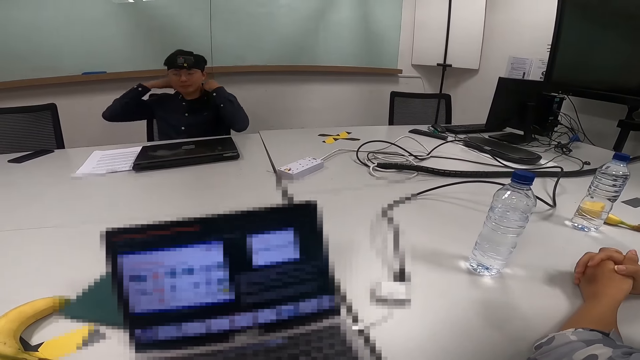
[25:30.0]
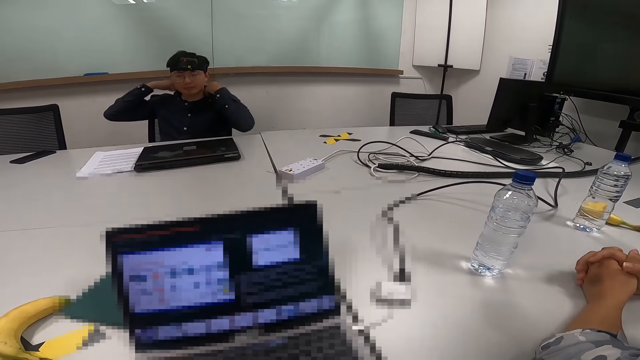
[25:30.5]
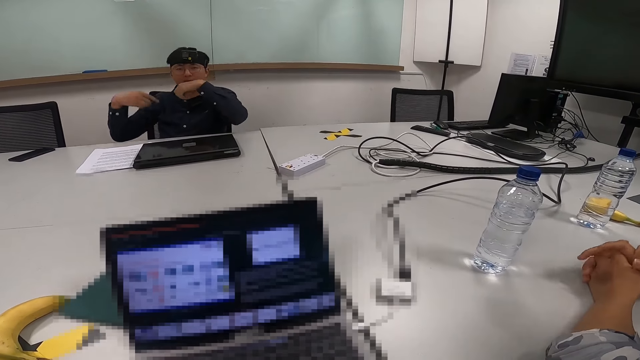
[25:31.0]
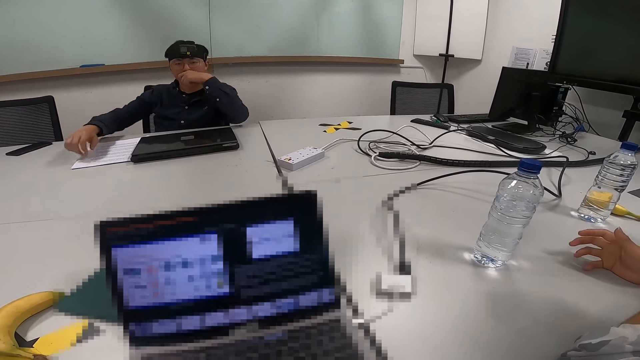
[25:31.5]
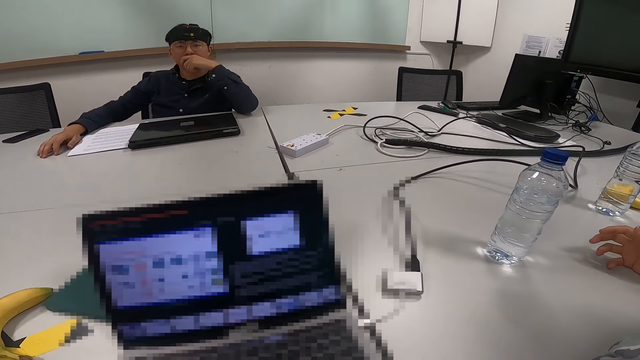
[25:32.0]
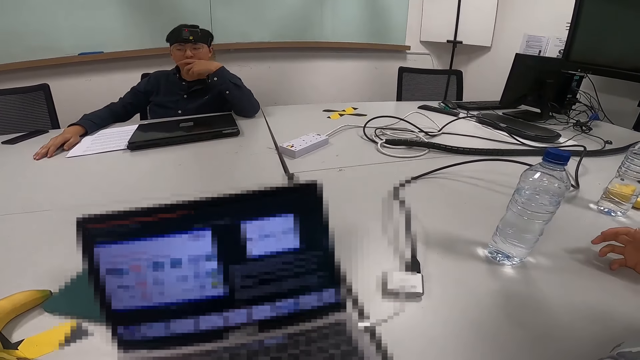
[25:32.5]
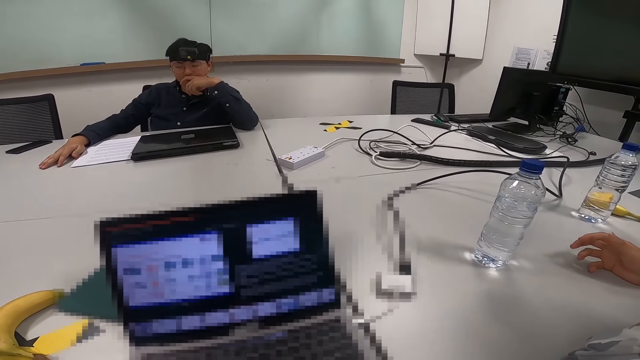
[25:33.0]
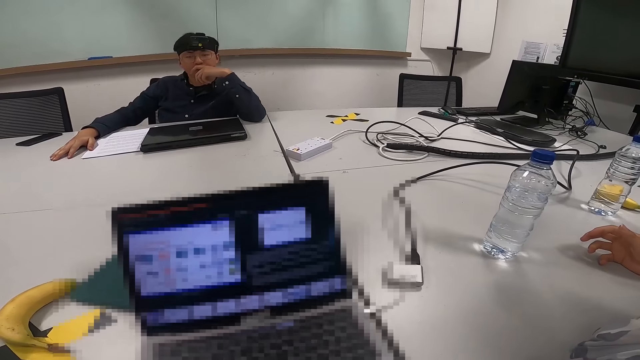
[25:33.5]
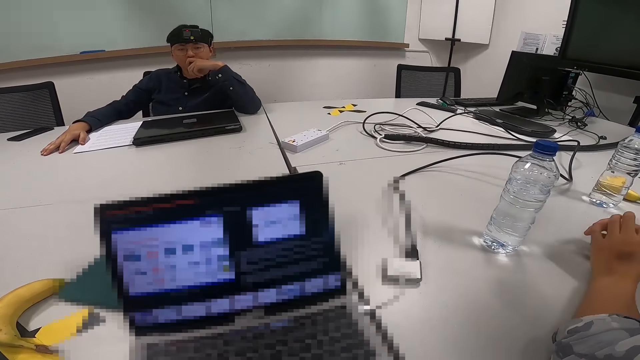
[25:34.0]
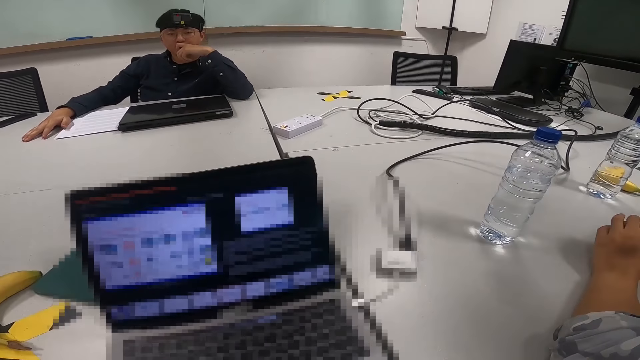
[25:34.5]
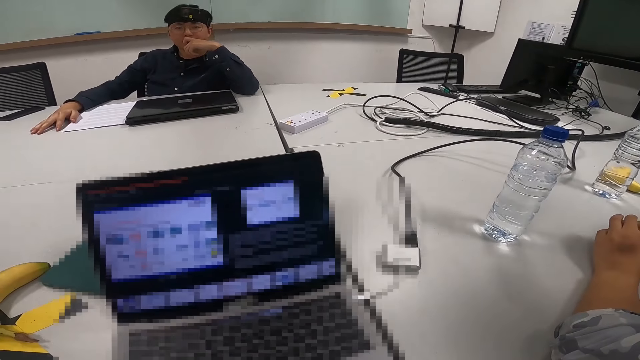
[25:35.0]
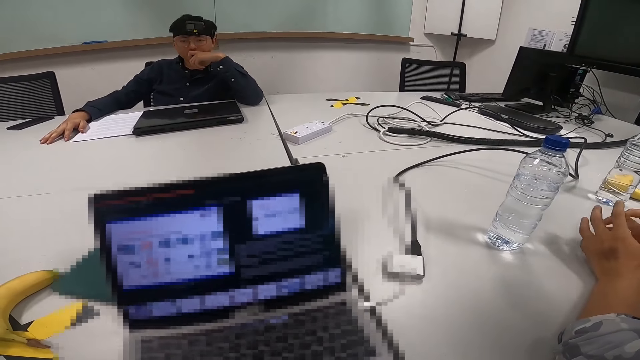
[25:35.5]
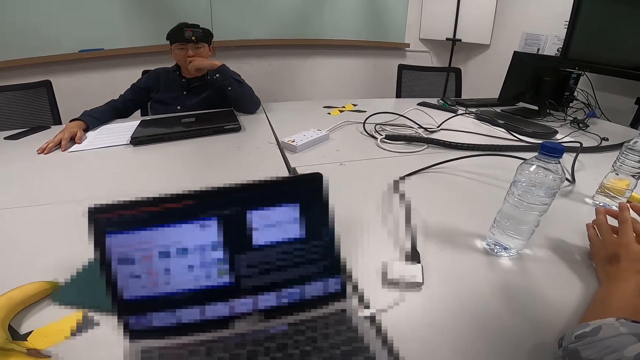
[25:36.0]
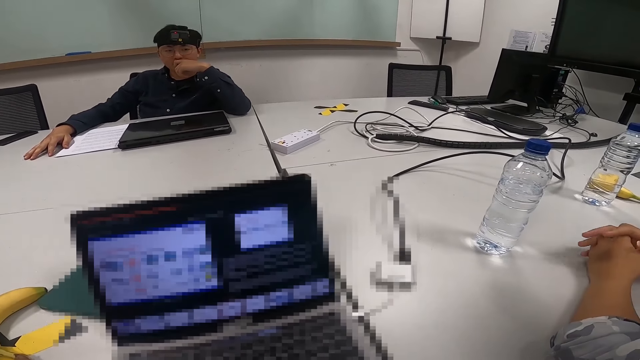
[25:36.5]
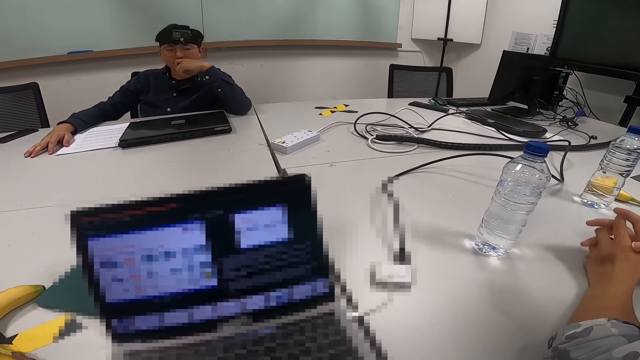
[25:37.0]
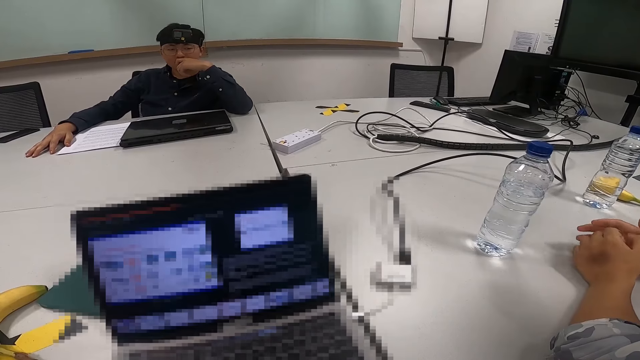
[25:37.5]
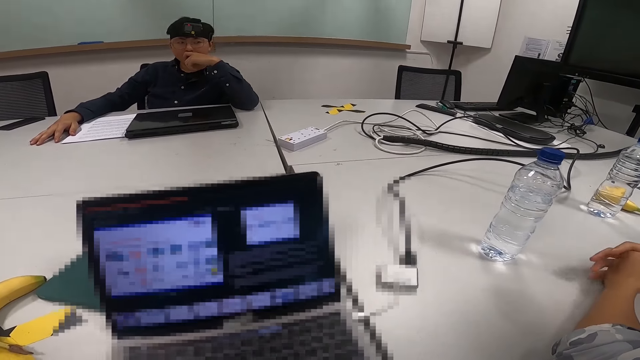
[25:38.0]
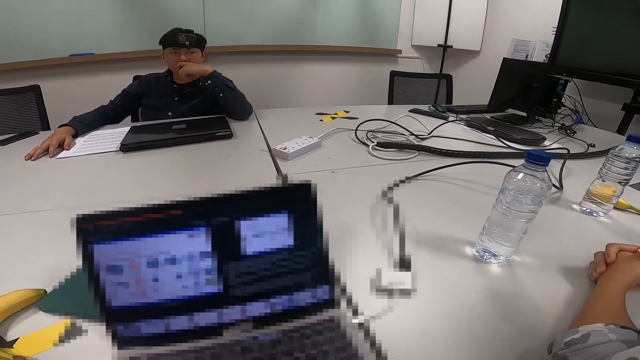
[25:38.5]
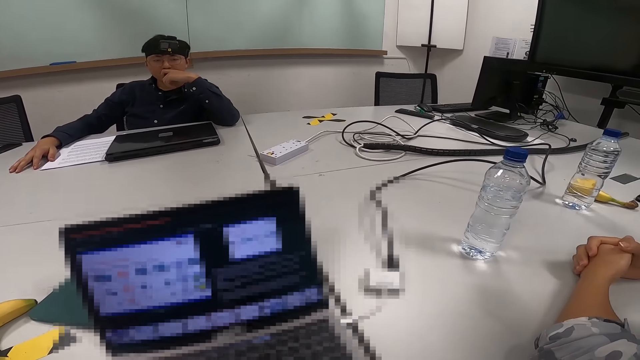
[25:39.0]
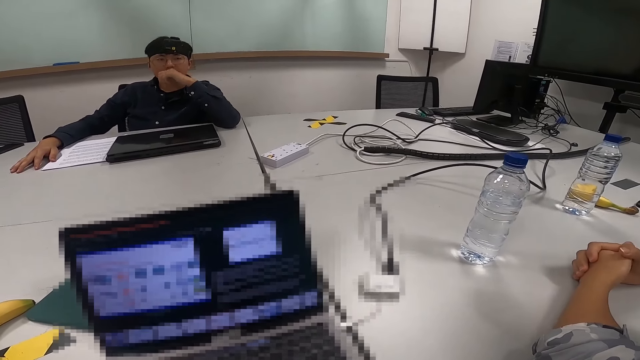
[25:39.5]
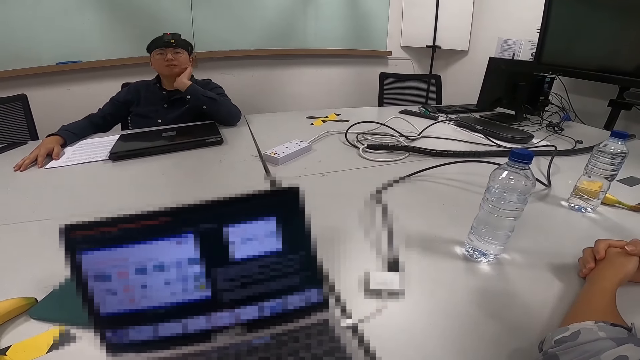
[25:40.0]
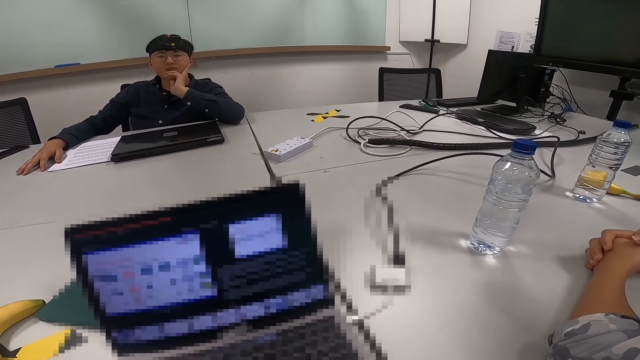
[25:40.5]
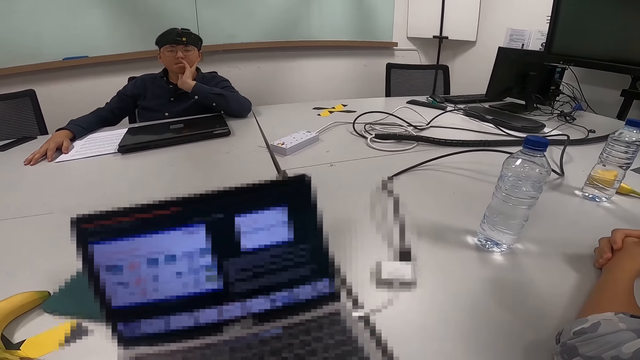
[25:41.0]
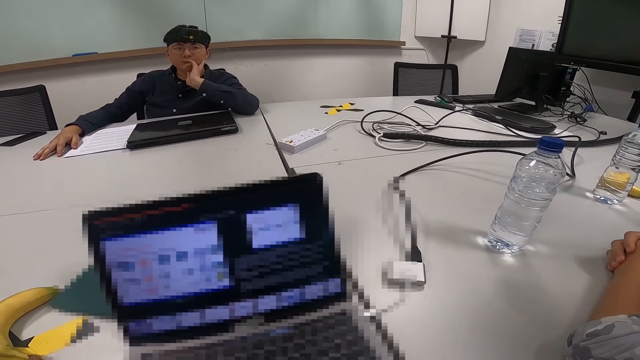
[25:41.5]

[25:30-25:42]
A man touches his shirt collar. The man places his hand on the table and touches his mouth. A woman moves her fingers.

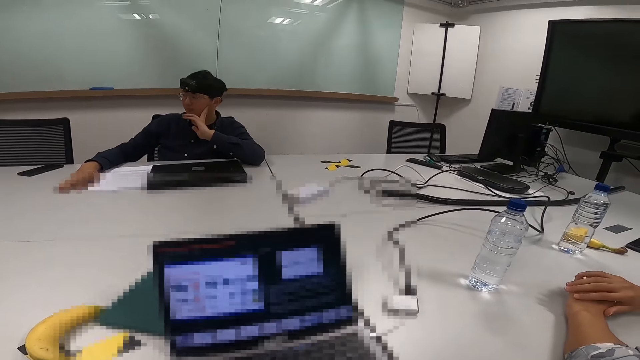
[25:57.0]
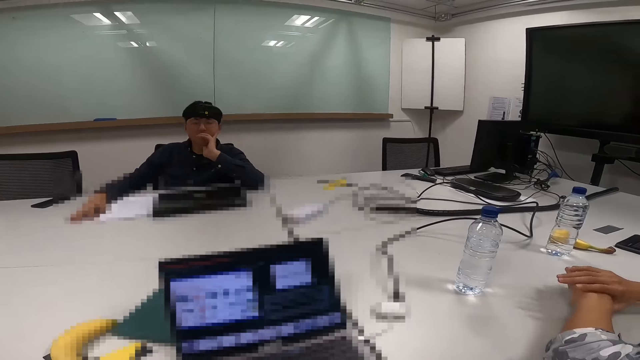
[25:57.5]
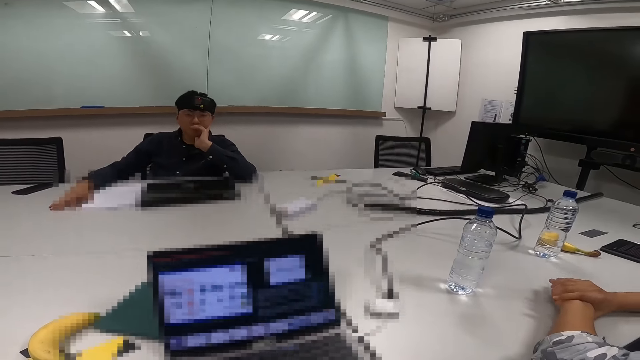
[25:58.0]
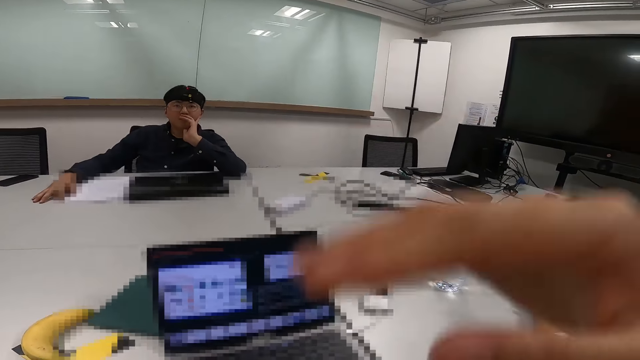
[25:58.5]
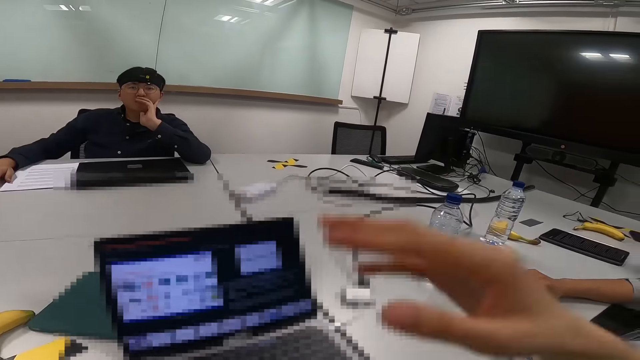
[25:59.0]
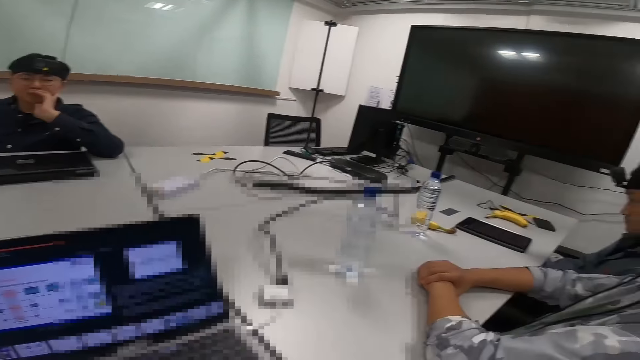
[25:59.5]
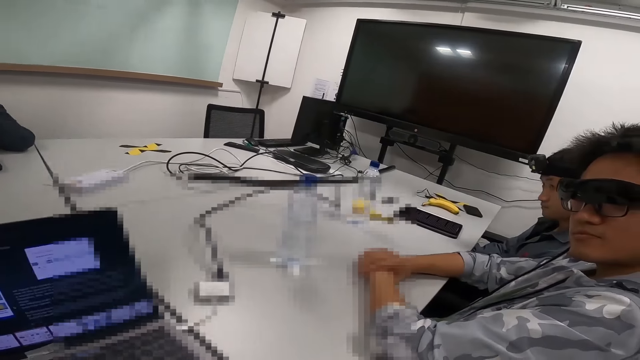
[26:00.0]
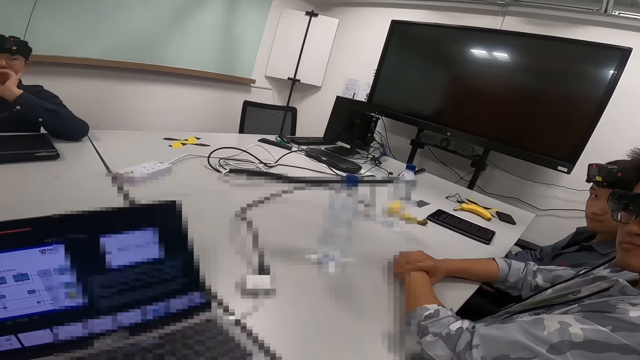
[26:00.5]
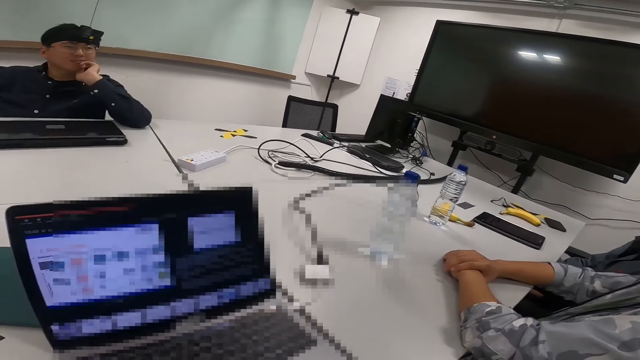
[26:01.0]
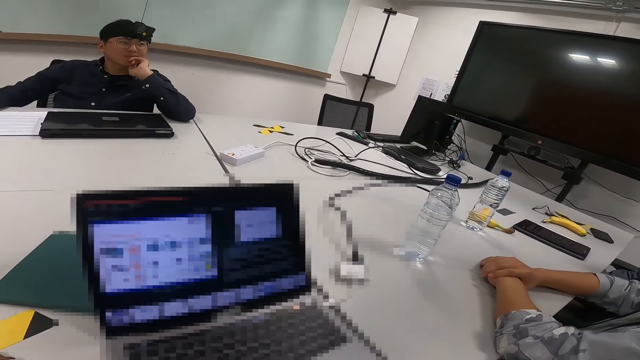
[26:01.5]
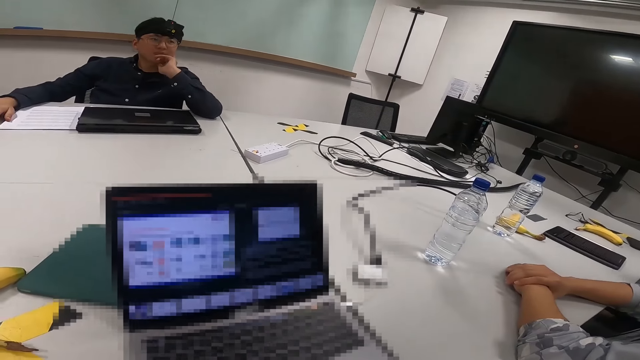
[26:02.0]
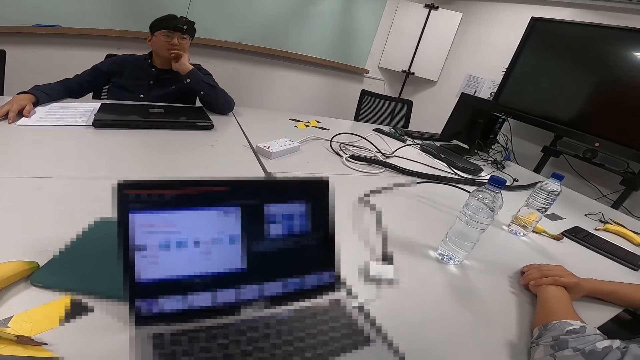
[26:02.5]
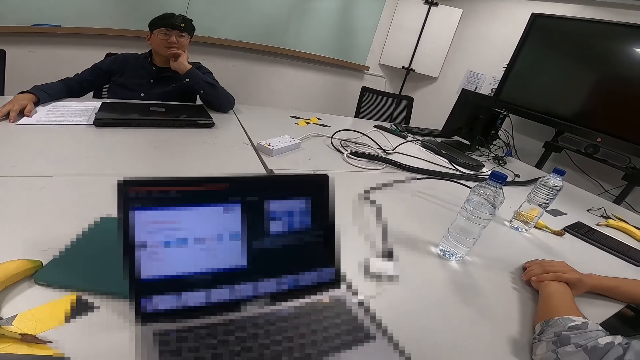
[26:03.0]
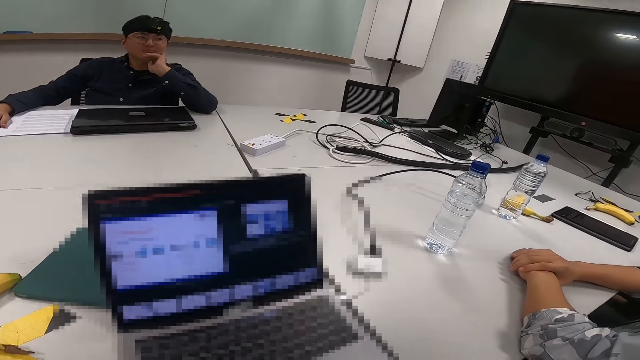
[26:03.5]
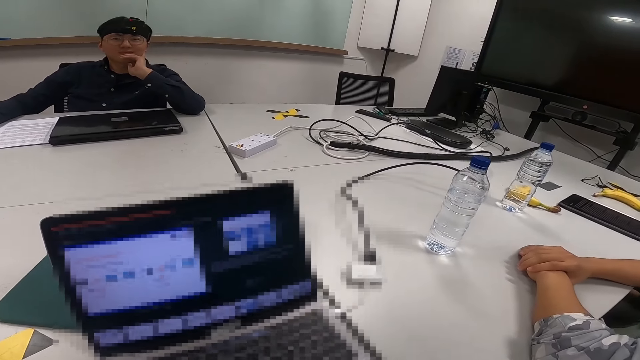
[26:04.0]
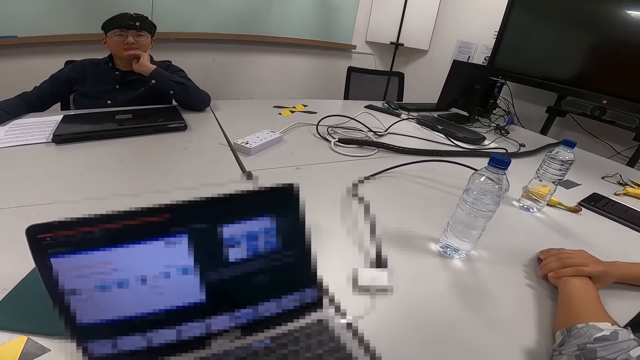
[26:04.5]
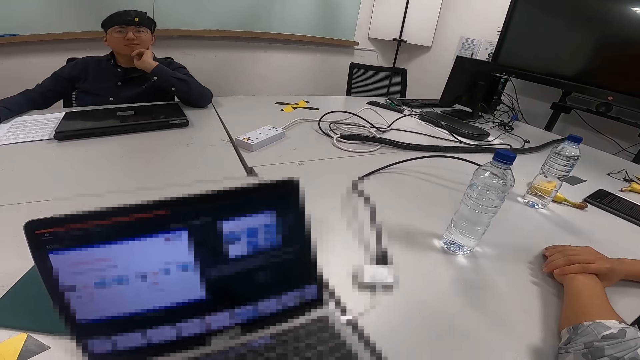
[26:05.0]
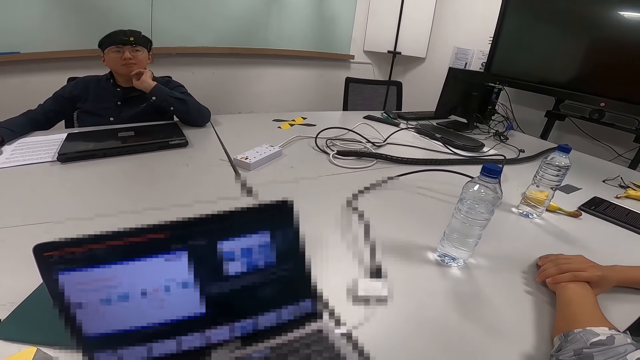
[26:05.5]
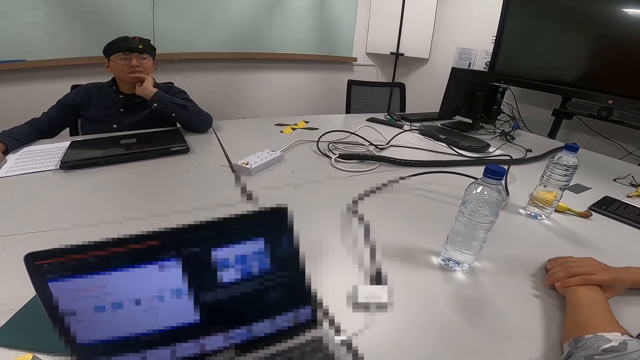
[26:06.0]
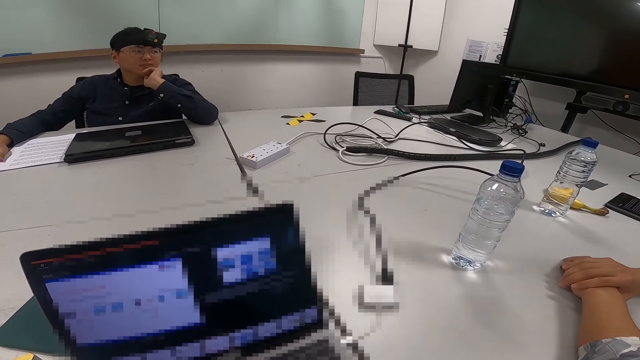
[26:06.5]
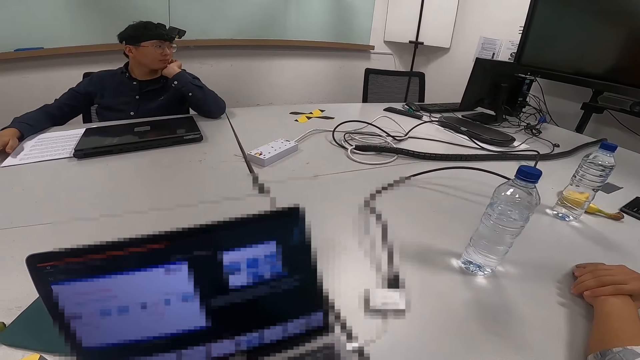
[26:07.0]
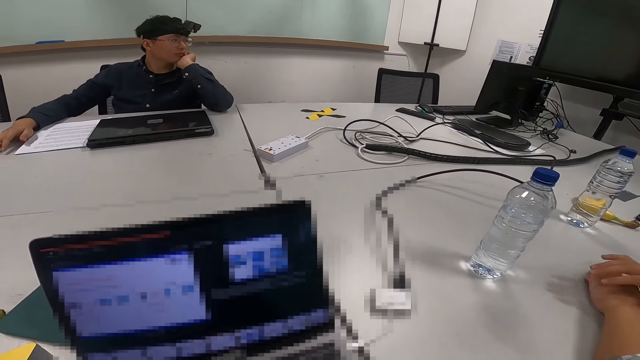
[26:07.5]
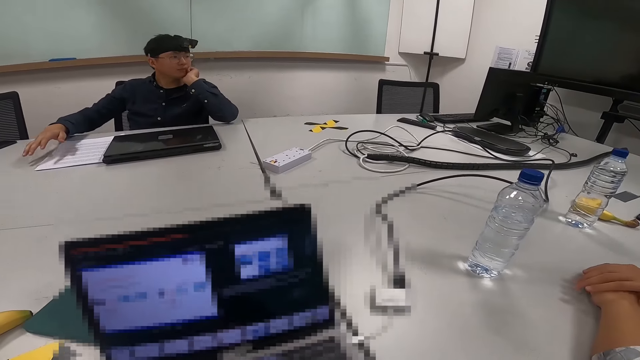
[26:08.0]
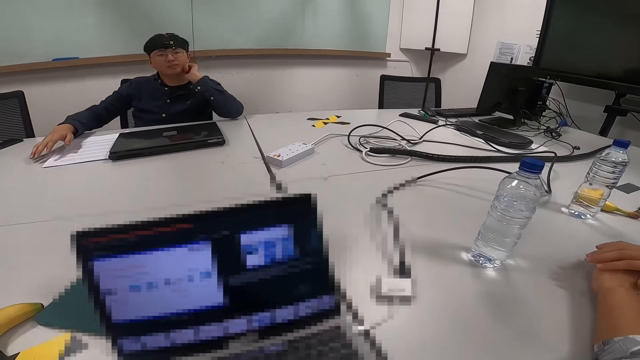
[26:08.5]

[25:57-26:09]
The camera wearer moves her hand. A man nods his head. The camera wearer moves the document to another page.
